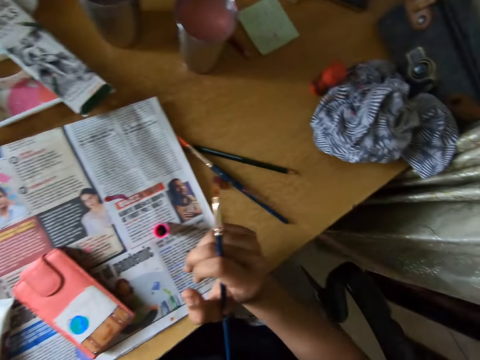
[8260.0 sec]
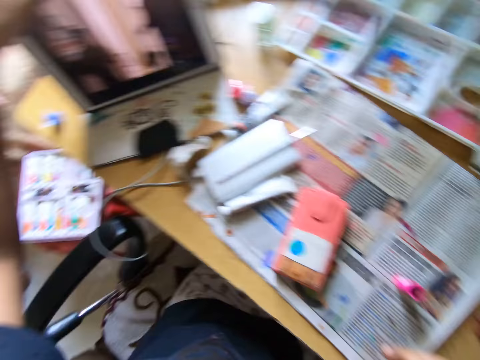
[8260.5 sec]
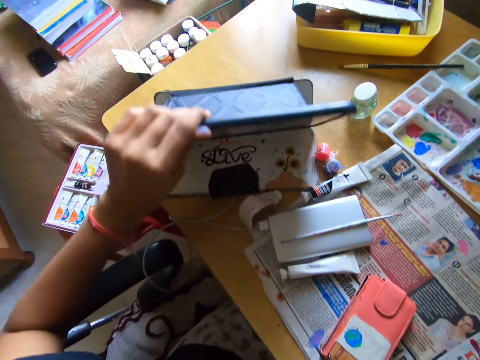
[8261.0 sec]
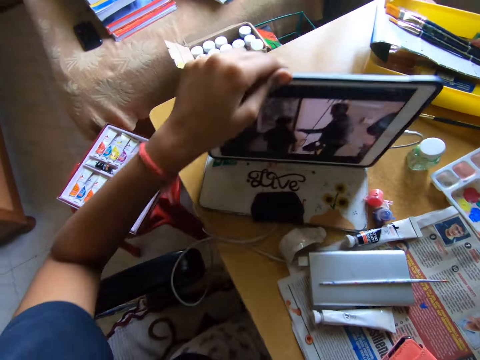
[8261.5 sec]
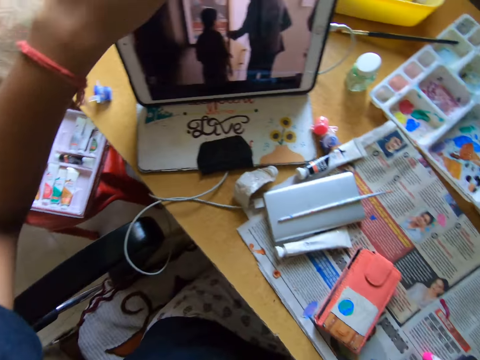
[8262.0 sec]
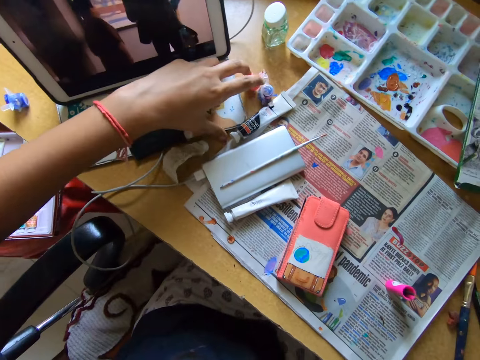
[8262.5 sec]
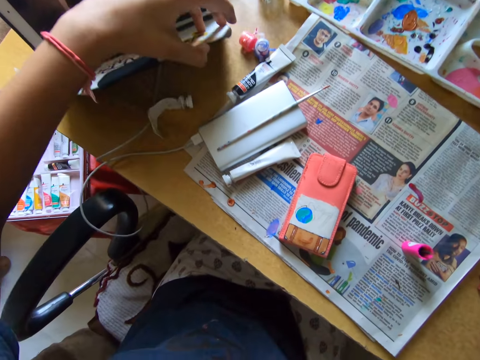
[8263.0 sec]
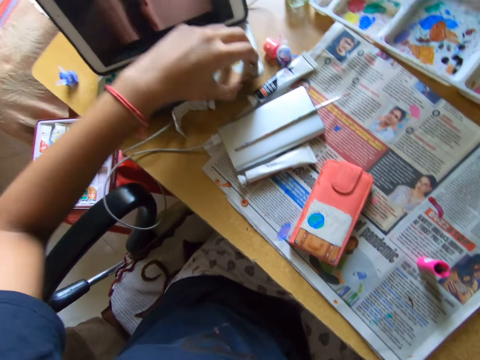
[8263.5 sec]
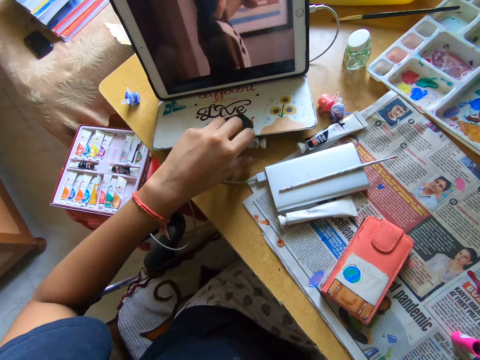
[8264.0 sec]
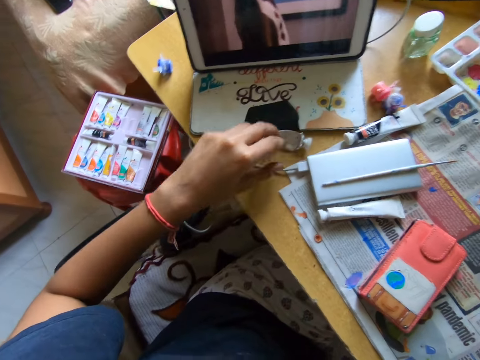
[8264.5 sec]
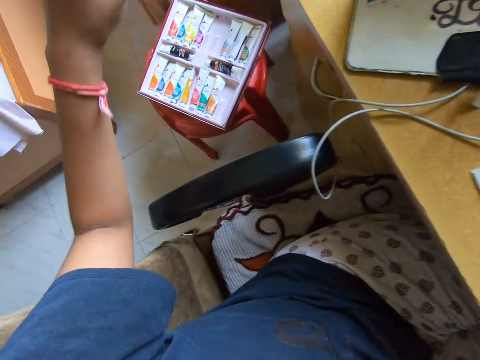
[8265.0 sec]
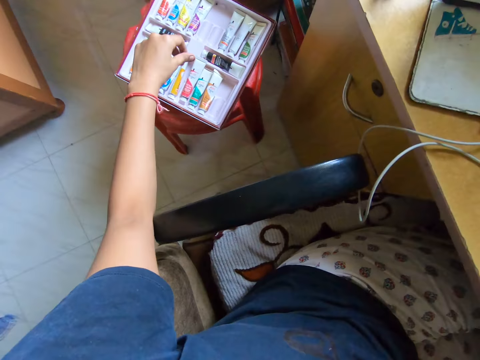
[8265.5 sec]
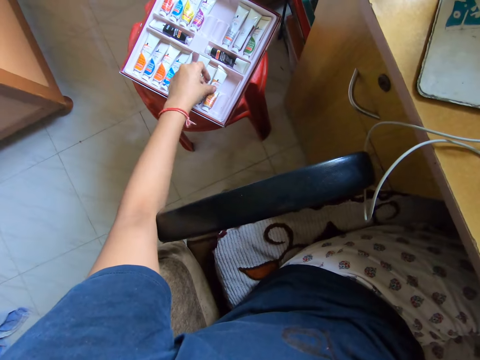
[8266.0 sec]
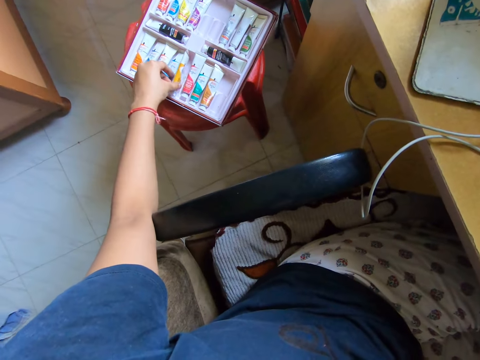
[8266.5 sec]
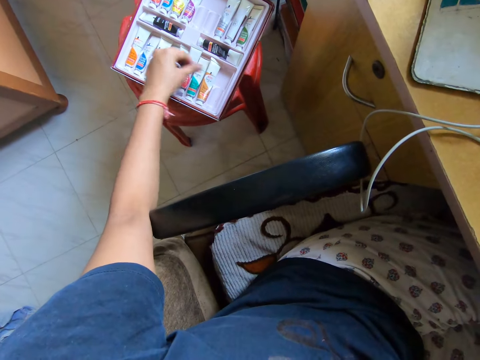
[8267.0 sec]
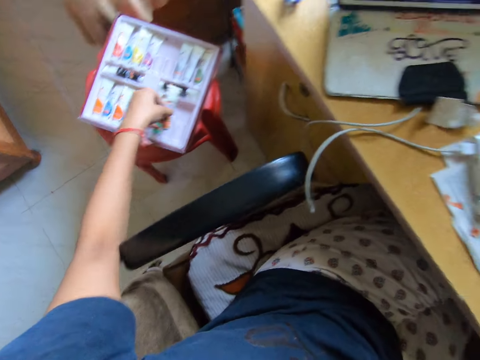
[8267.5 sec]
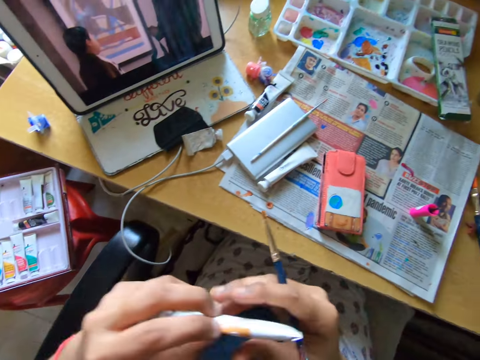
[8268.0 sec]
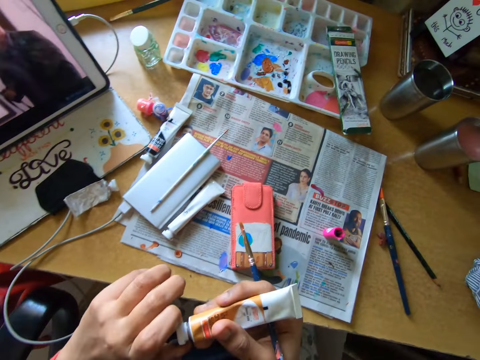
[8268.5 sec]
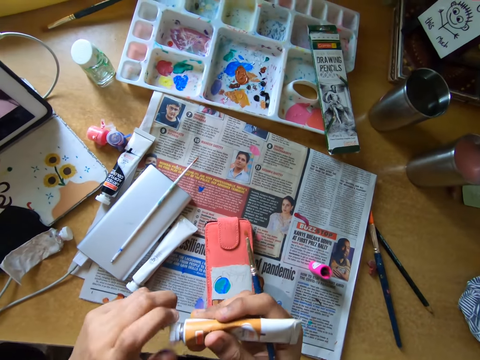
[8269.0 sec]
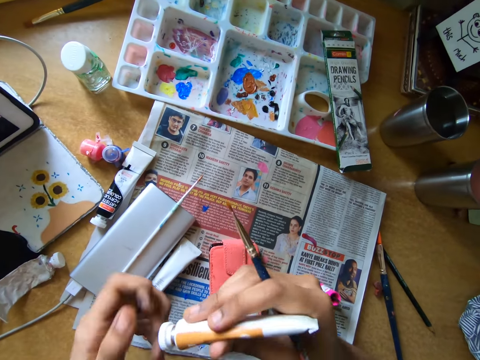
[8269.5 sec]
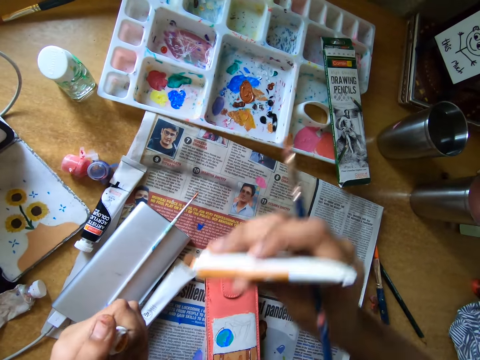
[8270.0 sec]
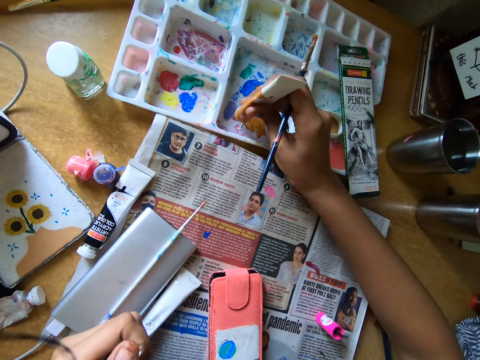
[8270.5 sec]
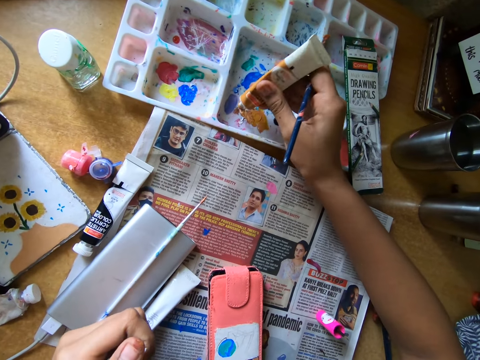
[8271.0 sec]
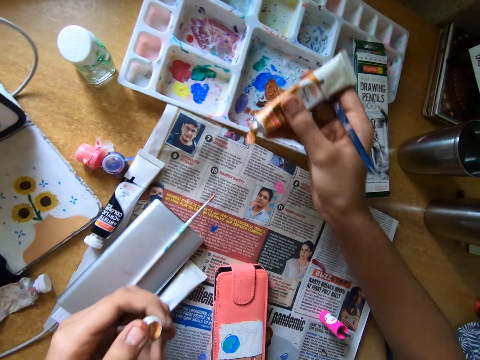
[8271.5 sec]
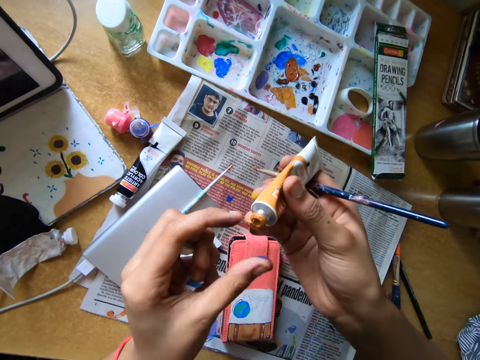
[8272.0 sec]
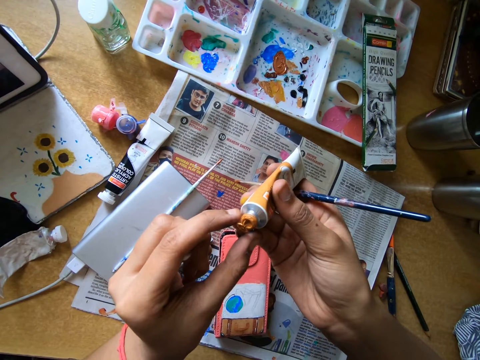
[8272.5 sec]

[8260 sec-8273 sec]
The camera wearer looks around a table. He moves a tablet phone on the table with his left hand. He flips the tablet with his hand. He moves a tablet cover or tablet phone case on the table. He lifts the tablet phone case on the table with his left hand. He drops the tablet phone case on the table with his left hand. He moves the paint tube on the table with his left hand. He picks up the paint tube from the paint pack with his left hand. He holds the paint tube with both hands. He opens the lid on the paint tube with both hands. He pours paint in the paint palette with the paint tube in his right hand.

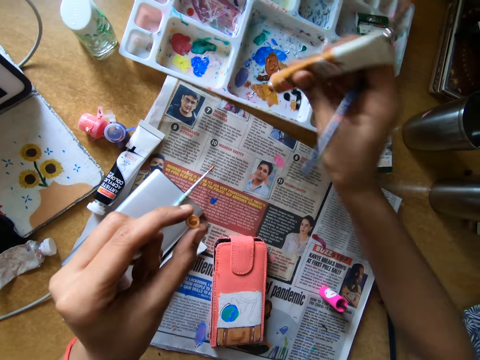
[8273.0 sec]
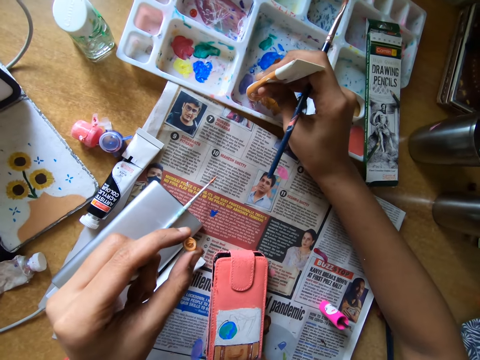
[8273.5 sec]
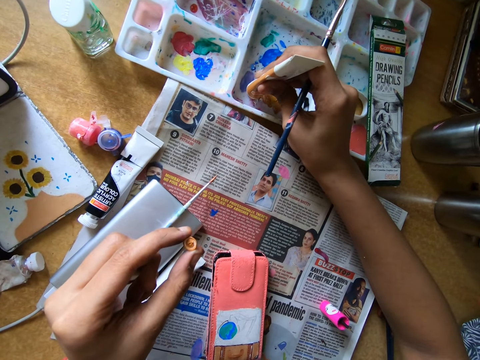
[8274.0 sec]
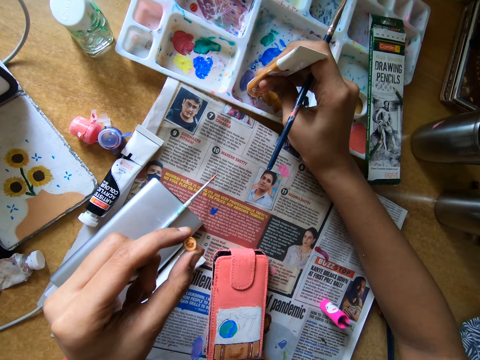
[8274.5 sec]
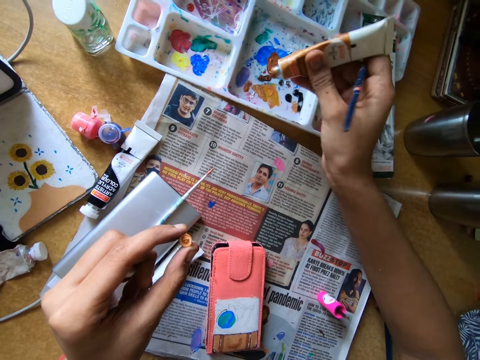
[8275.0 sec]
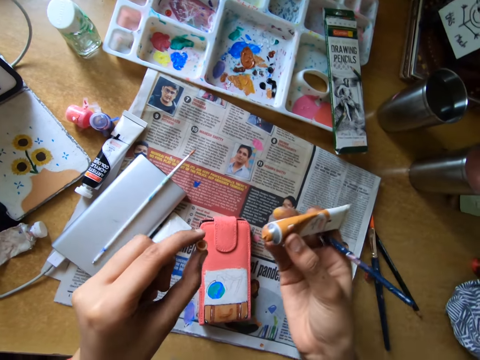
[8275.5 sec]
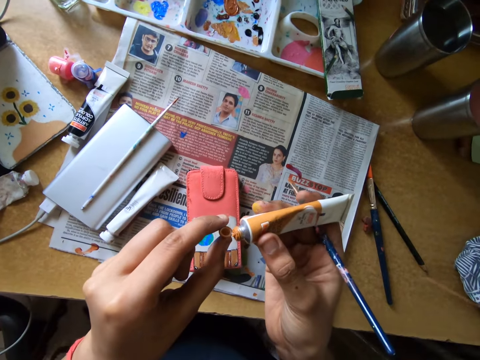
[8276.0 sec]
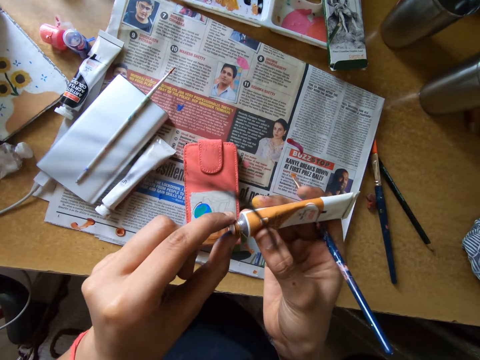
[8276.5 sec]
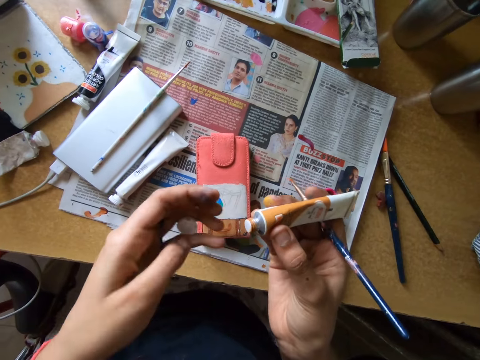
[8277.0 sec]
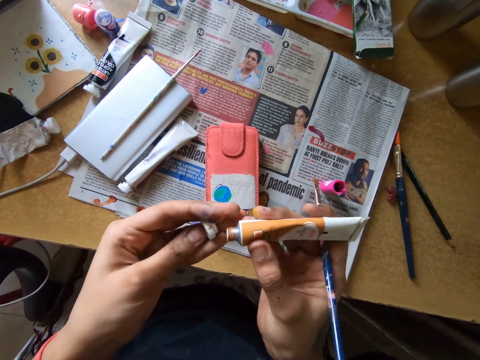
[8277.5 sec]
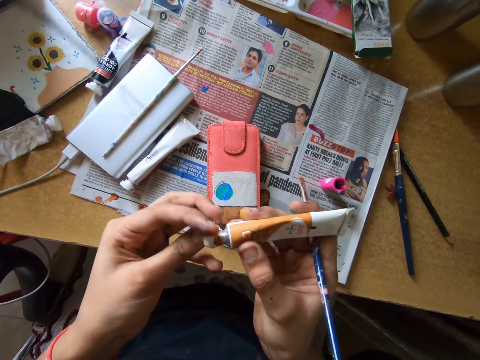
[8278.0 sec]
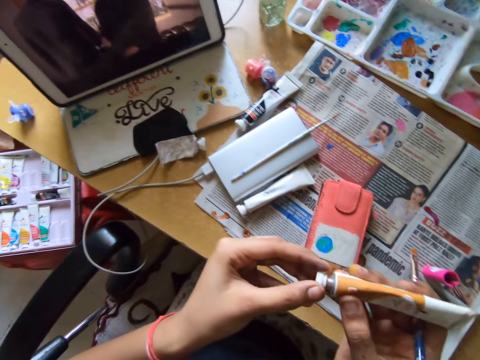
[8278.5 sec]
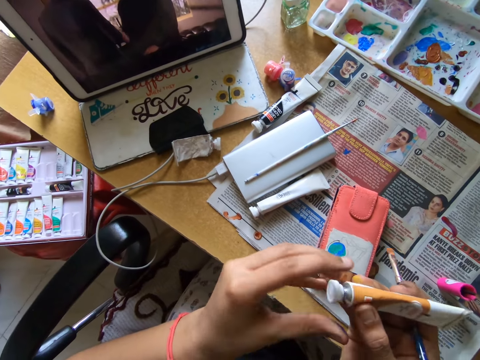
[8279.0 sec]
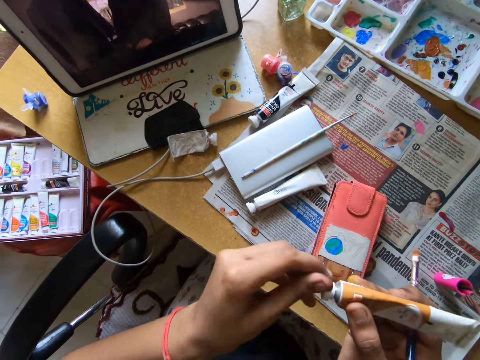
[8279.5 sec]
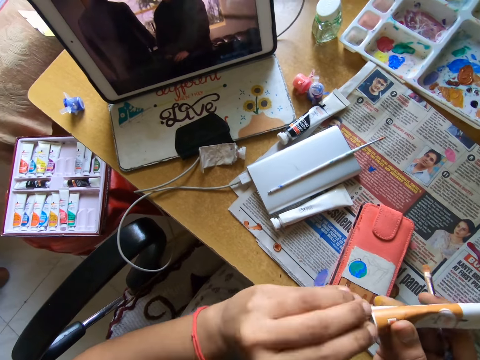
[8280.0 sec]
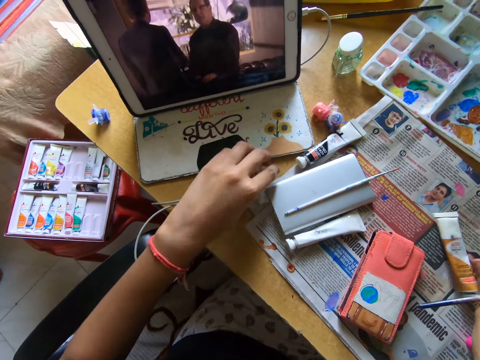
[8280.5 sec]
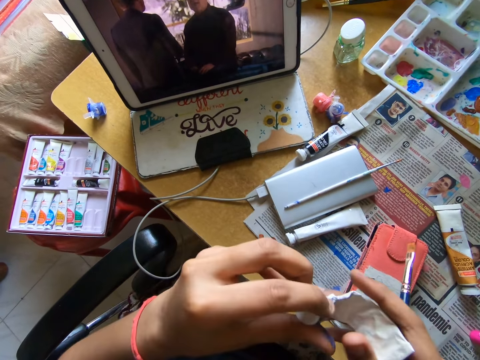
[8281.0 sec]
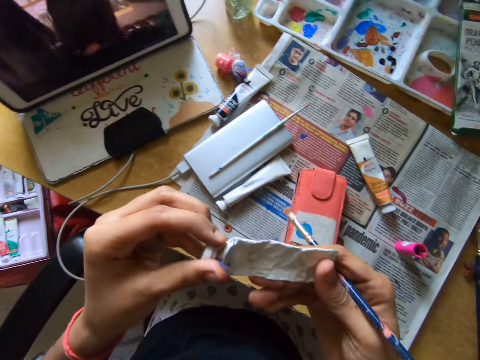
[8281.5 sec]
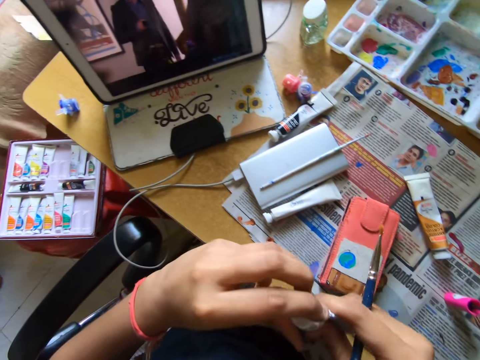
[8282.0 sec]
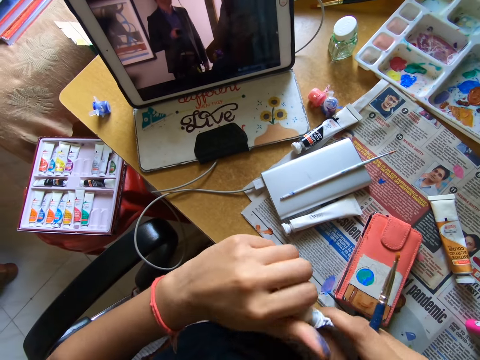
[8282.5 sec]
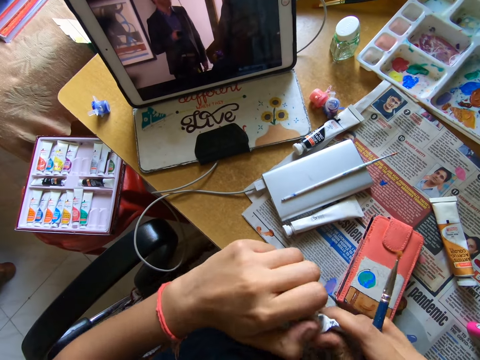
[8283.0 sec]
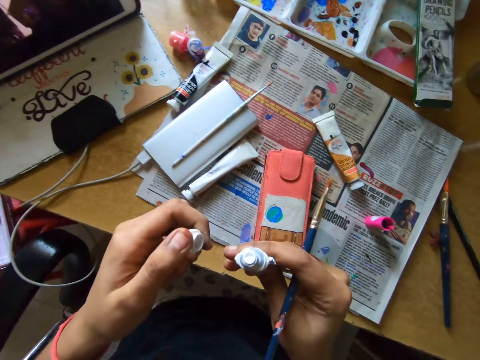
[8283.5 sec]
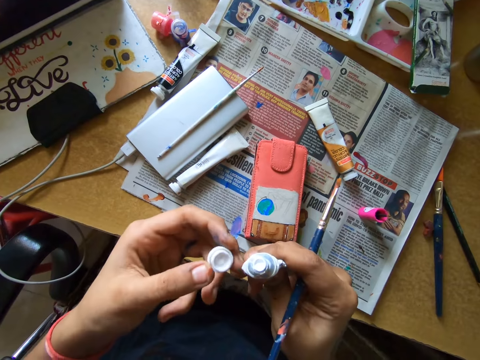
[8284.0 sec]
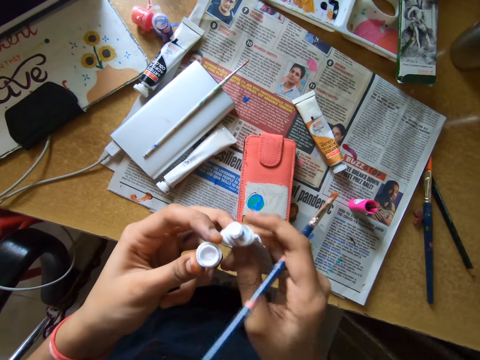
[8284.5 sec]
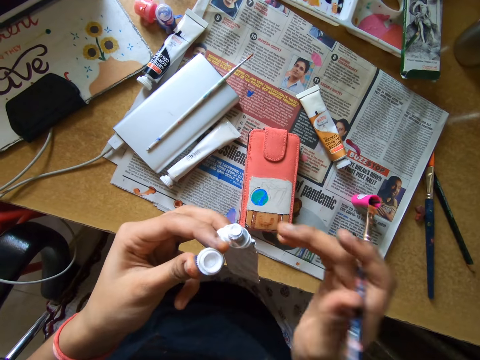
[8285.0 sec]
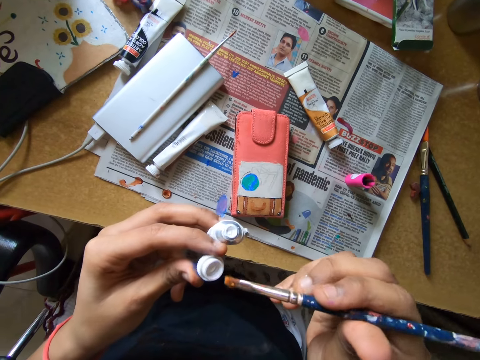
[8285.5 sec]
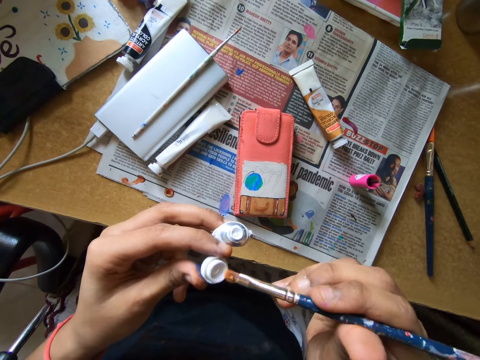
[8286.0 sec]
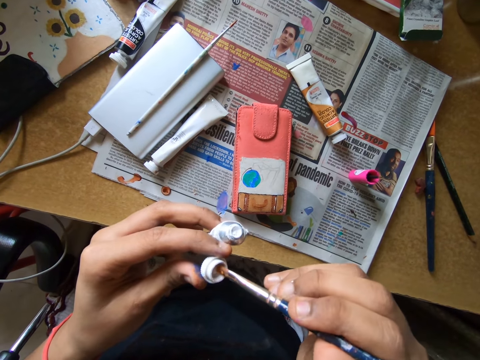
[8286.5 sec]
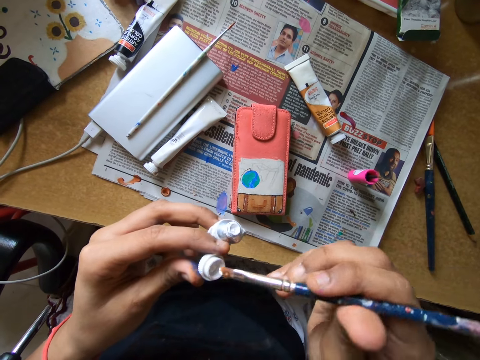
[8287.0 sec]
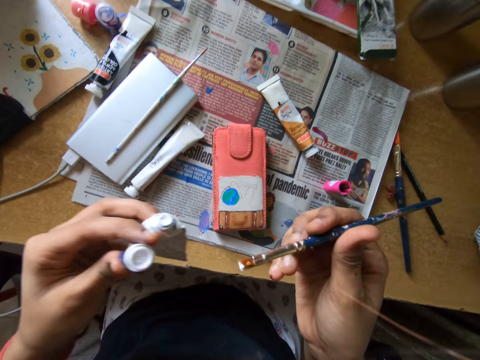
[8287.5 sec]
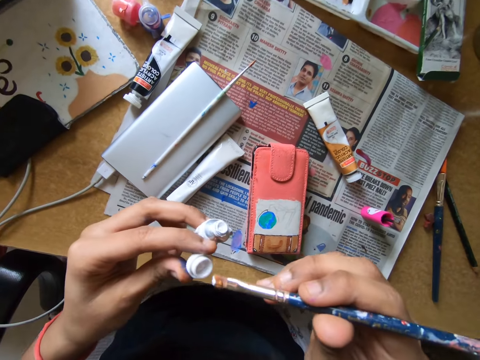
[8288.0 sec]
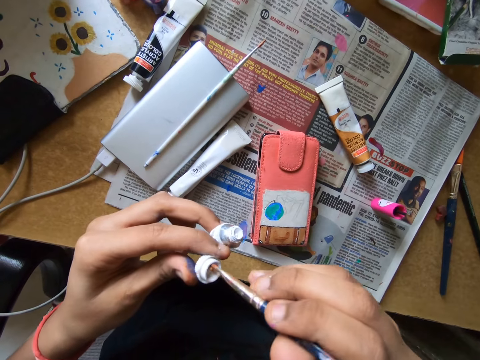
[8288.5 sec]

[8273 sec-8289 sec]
The camera wearer removes the cover from the paint tube or bottle with their left hand. They pour paint in the paint palette with the paint tube in their right hand. They close the paint tube with the cover in their left hand. They close the paint tube with the lid in their left hand. They pick the paint tube from the table with their left hand. They put down the paint bottle on the table. They hold the paint tube with both hands. They open the lid on the paint tube with both hands. They hold the lid with their hands. They pass the paint tube from their right hand to their left hand. They take paint from the paint lid with the paintbrush in their right hand.
